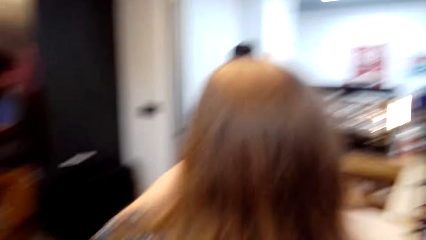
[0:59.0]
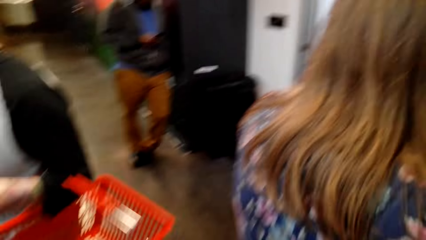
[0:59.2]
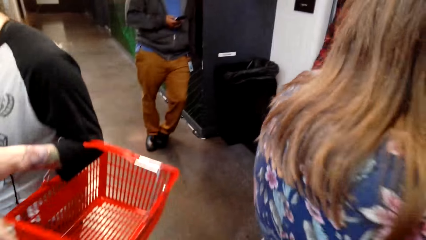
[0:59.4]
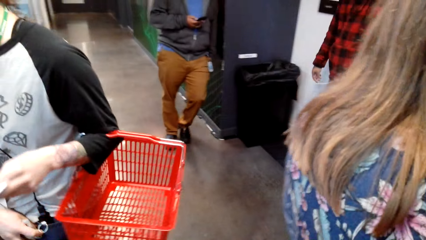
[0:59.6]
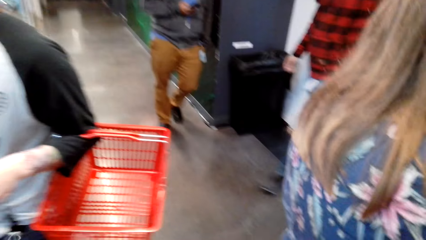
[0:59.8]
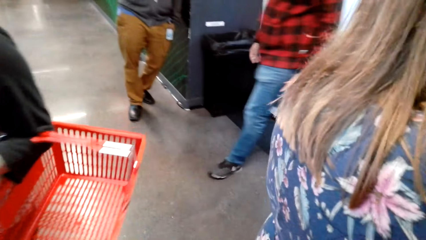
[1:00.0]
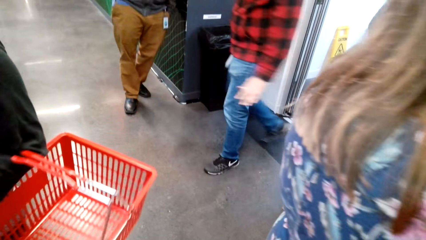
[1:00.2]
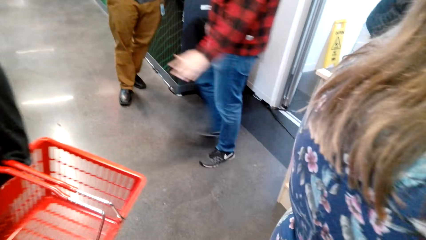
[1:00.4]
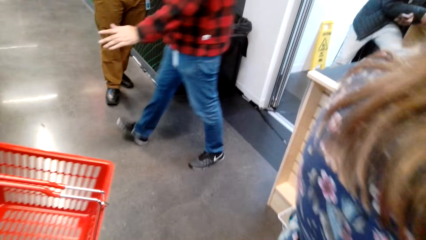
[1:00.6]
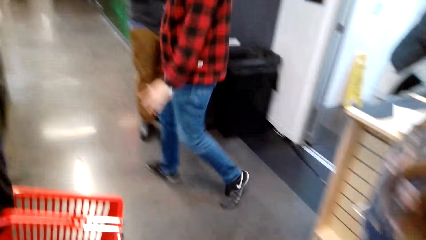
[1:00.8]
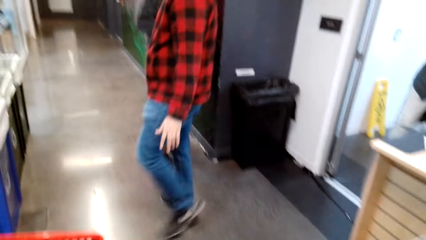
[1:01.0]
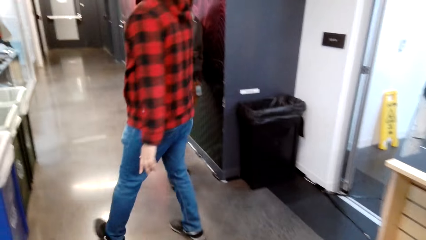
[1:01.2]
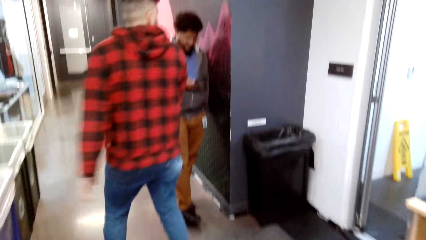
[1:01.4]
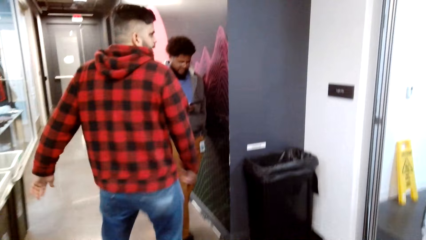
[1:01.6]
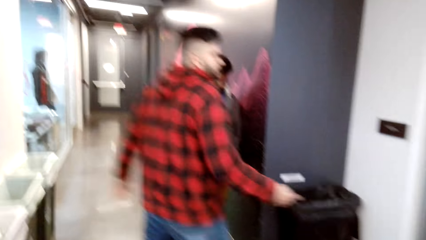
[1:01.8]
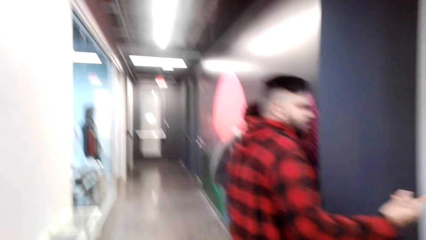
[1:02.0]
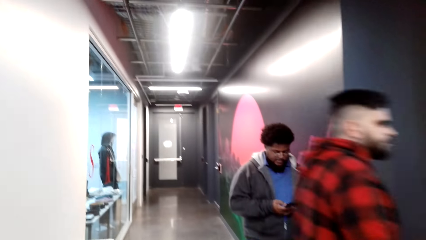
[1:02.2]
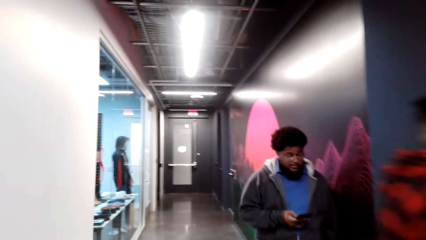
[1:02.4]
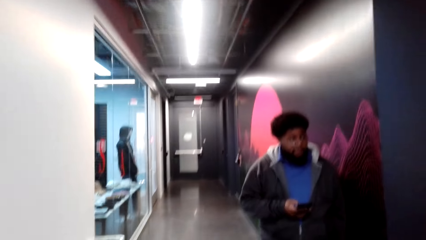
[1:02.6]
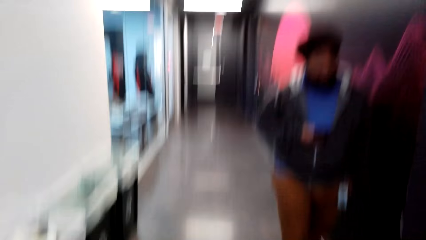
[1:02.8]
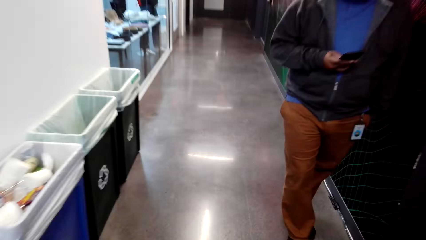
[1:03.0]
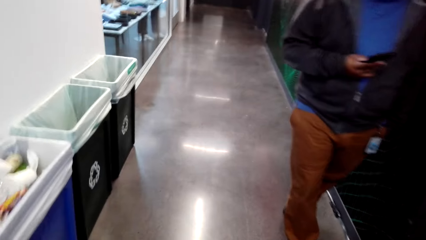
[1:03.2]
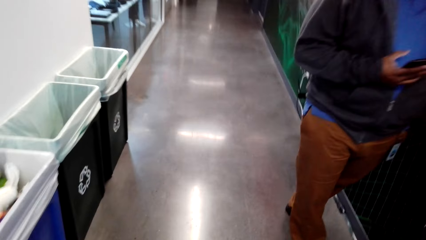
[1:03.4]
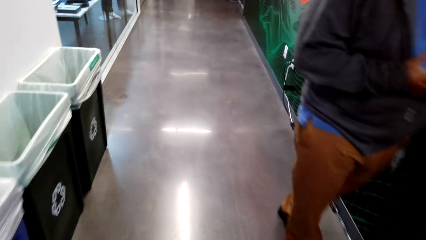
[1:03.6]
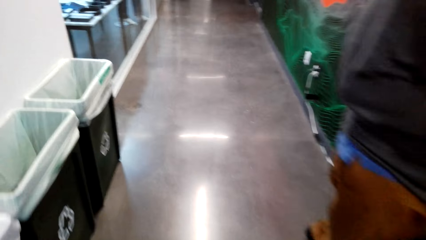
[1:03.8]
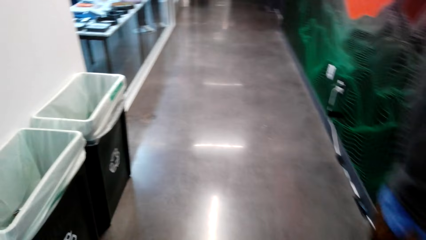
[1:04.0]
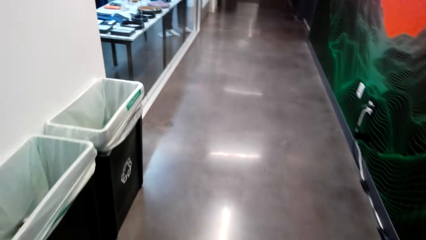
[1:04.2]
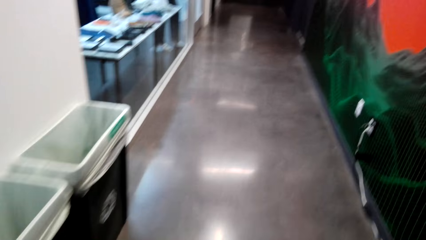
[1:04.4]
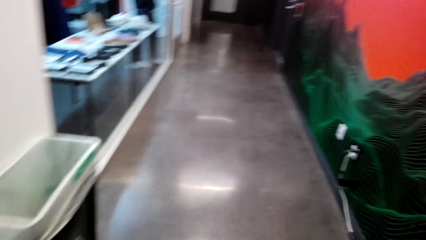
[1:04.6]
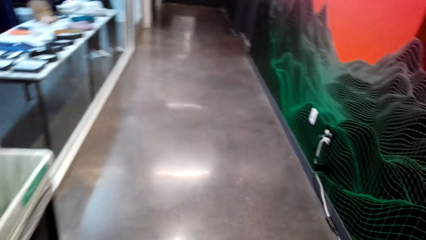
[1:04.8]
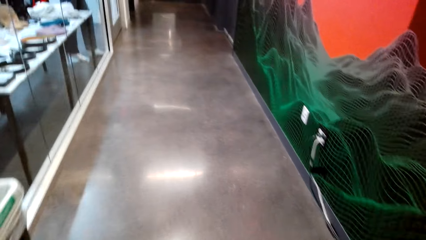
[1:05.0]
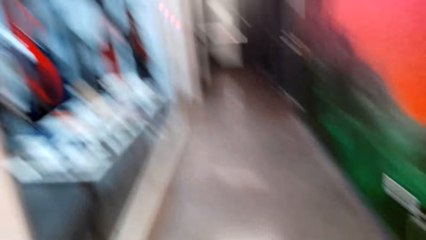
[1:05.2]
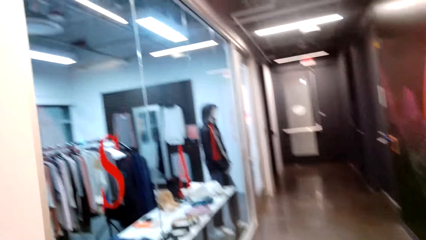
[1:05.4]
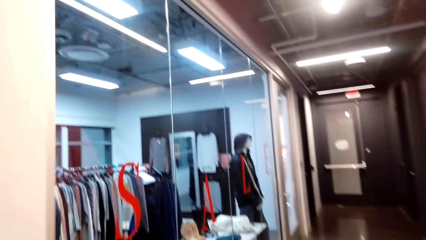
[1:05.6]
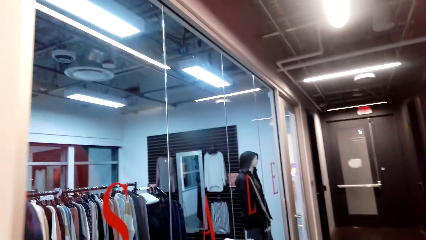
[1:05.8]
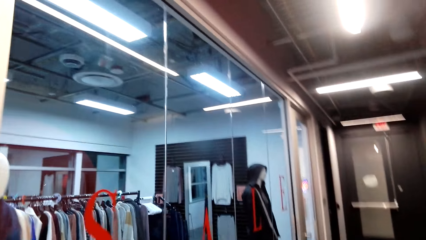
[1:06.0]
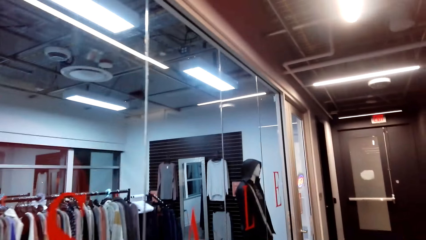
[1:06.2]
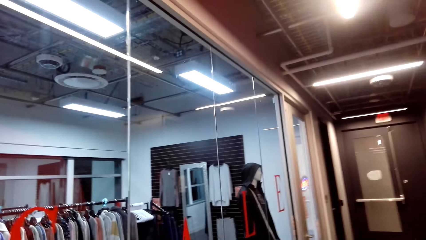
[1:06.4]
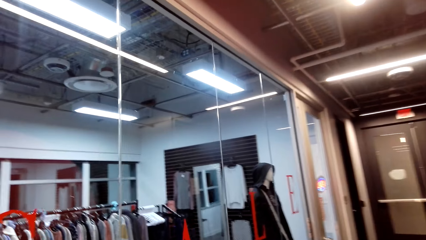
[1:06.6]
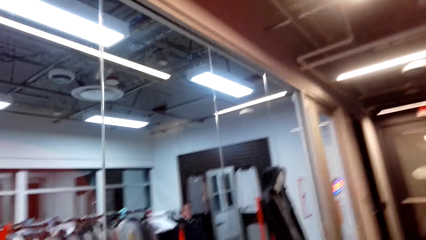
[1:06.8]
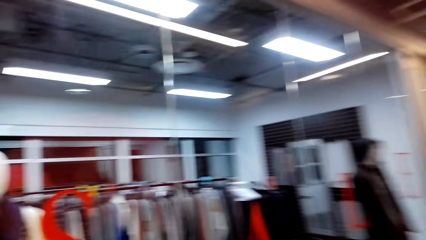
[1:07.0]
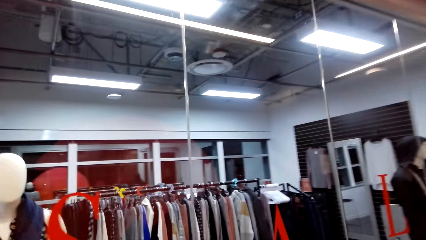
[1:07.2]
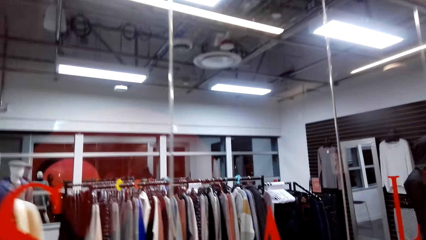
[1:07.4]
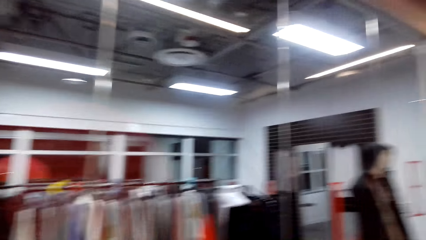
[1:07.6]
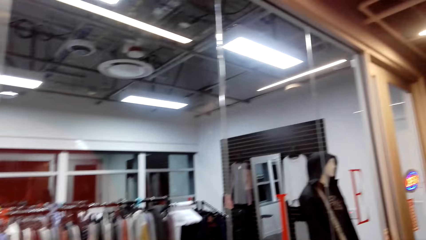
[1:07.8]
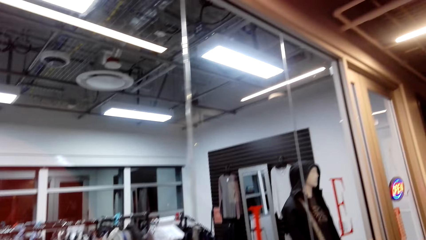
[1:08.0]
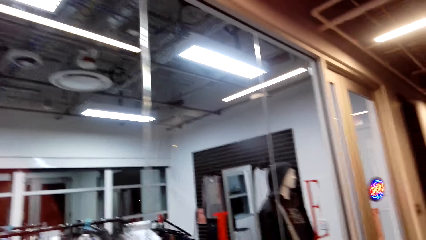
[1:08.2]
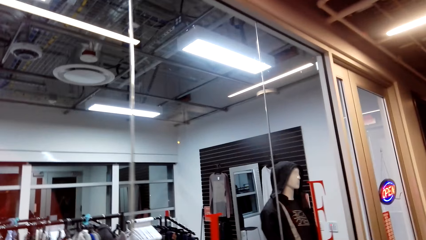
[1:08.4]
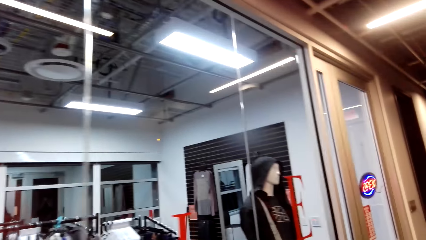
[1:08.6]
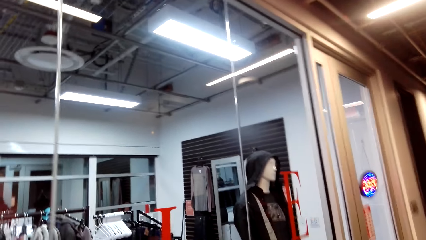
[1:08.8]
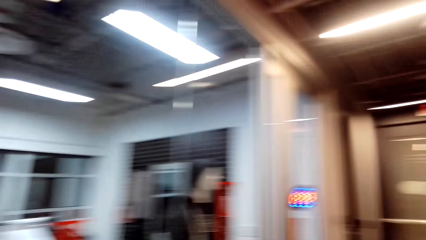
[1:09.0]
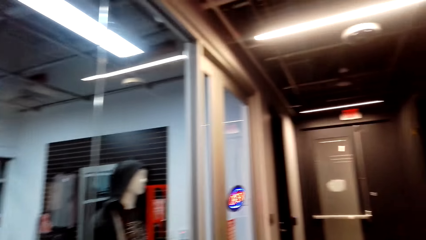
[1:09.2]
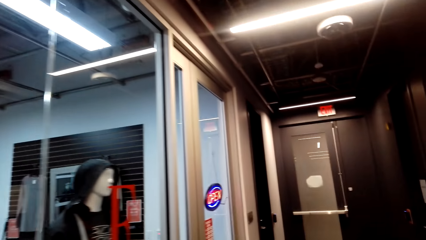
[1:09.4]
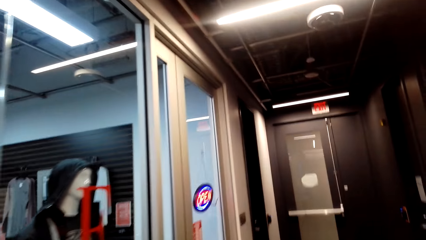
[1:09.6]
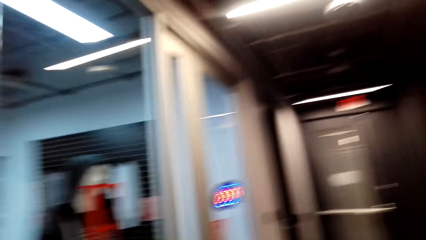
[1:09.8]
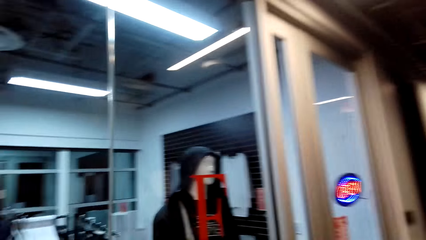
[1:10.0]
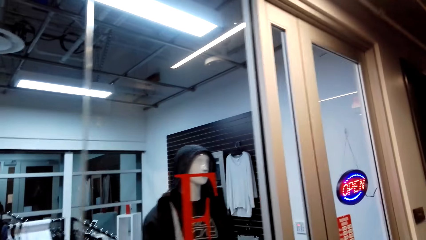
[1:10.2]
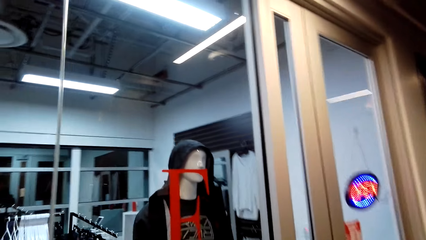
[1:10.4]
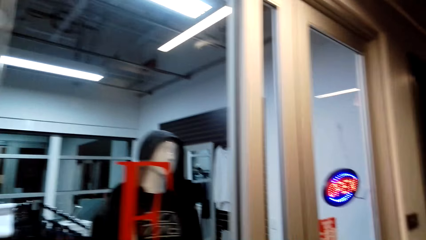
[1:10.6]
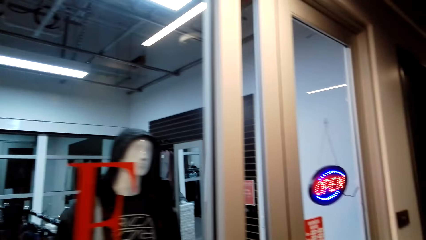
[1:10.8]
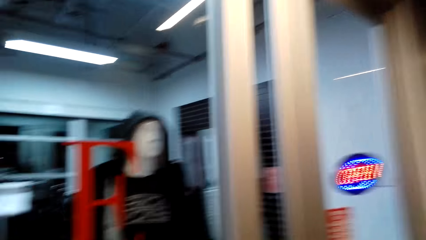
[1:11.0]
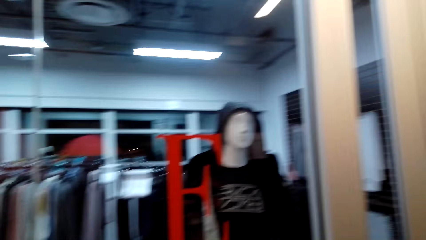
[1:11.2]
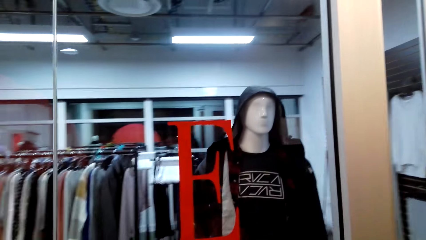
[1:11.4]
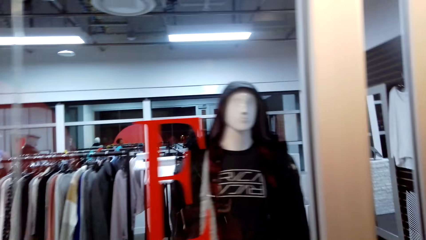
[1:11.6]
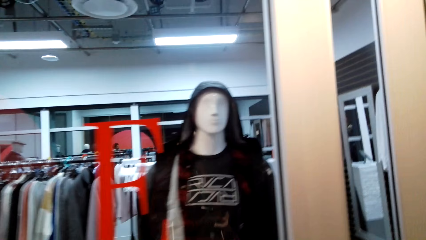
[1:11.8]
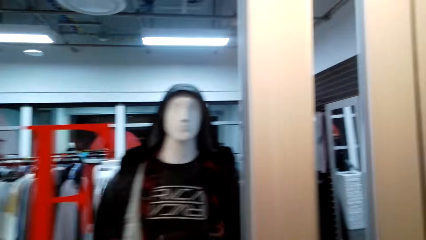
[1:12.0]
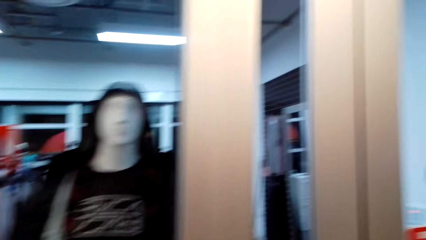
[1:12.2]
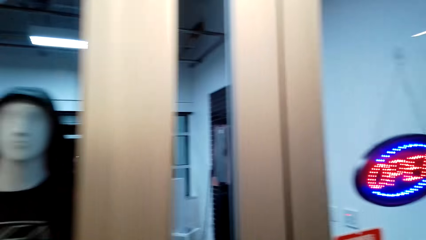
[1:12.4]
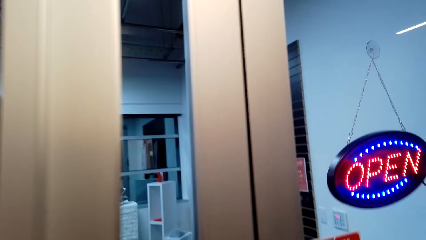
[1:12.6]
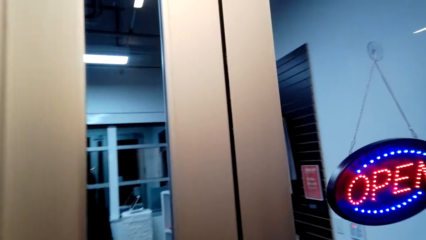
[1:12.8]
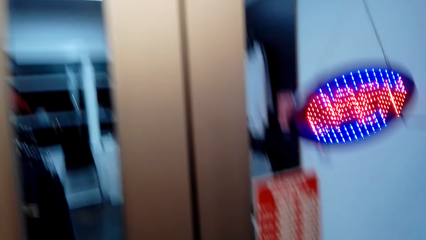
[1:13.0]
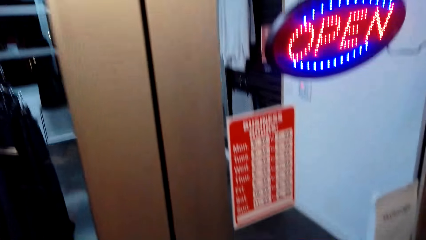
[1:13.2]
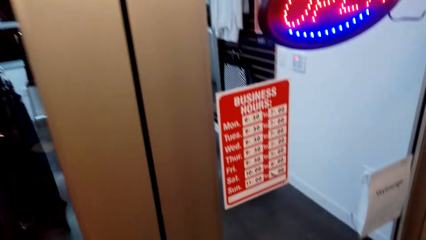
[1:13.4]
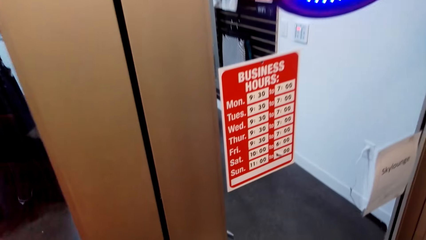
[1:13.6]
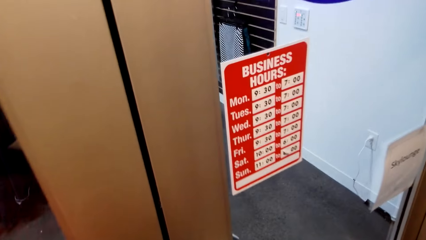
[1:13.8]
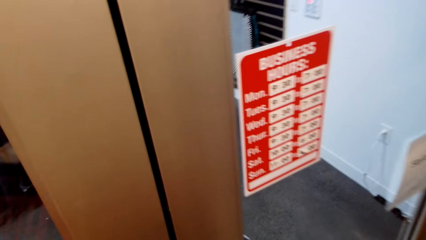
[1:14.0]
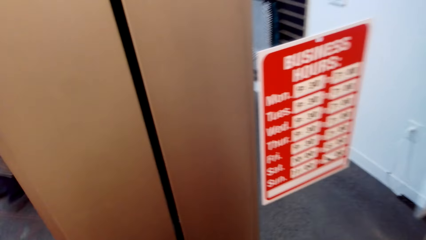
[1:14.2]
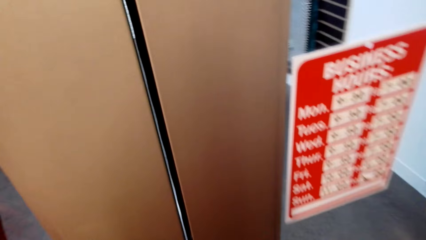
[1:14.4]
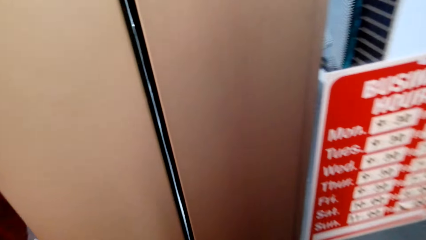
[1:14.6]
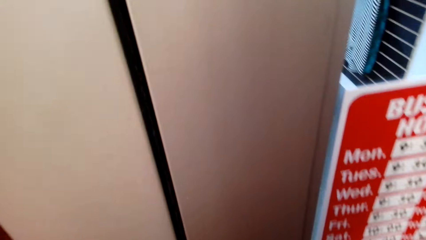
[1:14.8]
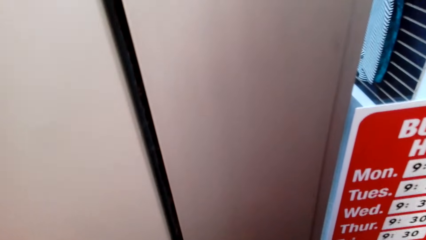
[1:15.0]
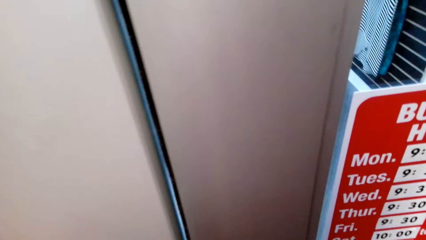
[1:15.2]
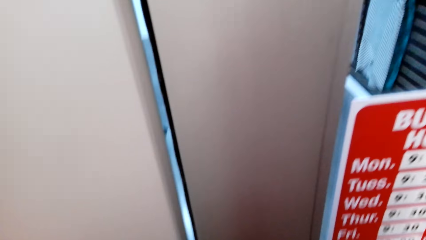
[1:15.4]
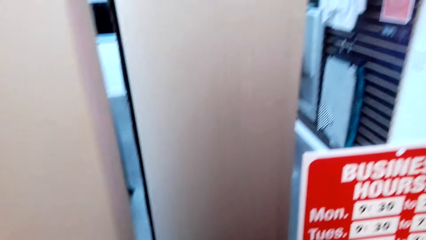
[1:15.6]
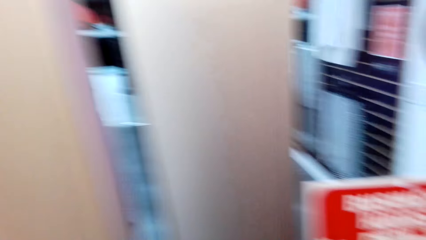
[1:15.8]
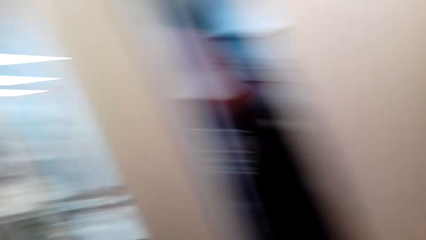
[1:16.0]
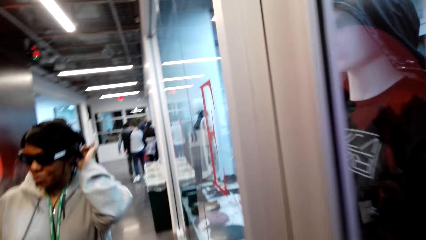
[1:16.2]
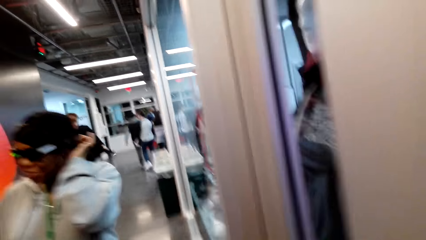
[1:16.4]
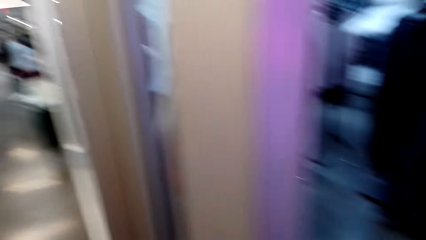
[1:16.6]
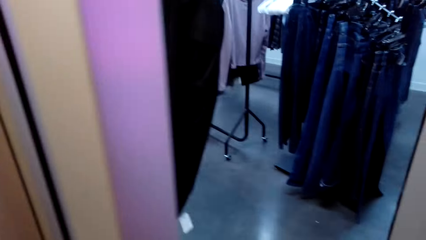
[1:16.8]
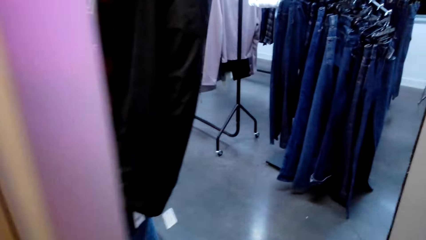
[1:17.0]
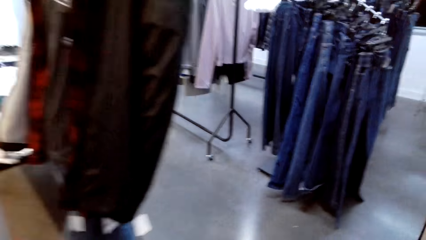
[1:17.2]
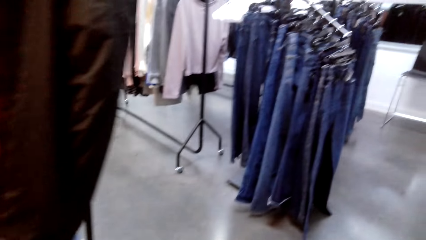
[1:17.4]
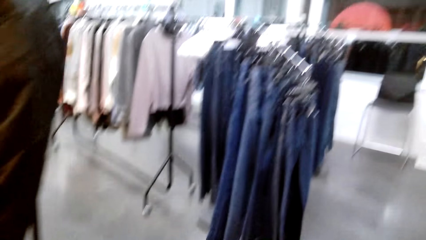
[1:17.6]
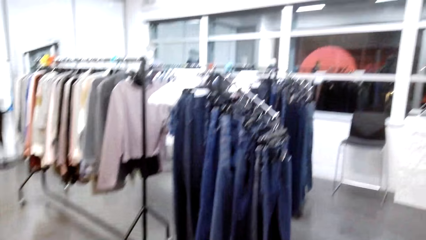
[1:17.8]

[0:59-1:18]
The camera wearer looks around, walks around, looks around, and walks around. They open a door. They walk around.
